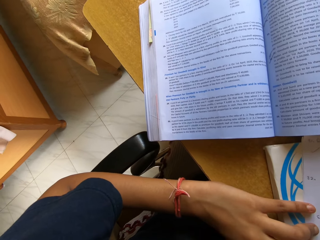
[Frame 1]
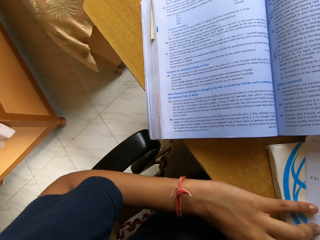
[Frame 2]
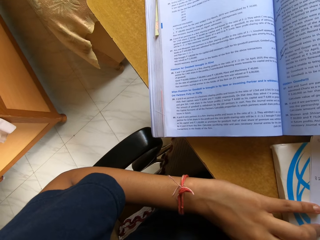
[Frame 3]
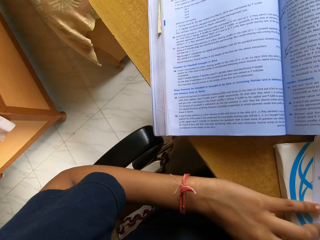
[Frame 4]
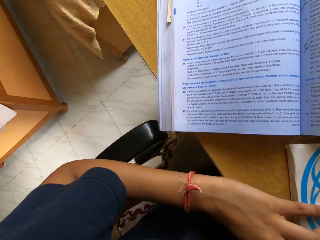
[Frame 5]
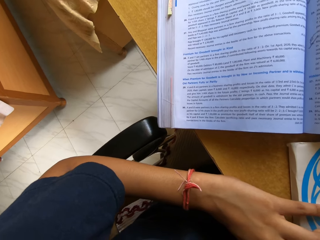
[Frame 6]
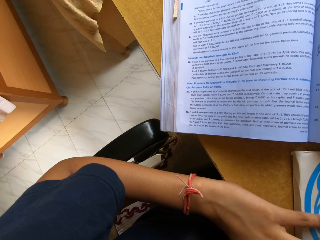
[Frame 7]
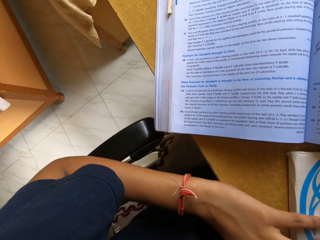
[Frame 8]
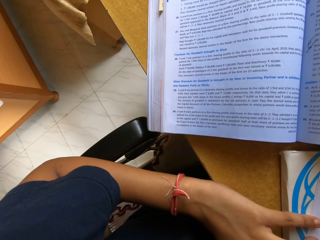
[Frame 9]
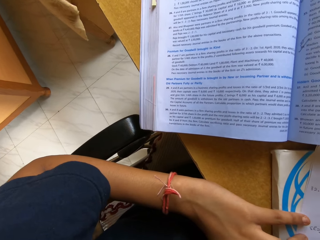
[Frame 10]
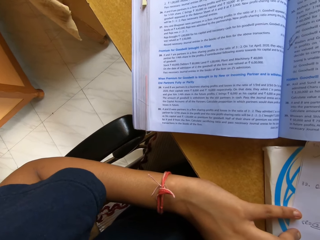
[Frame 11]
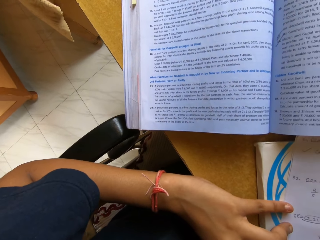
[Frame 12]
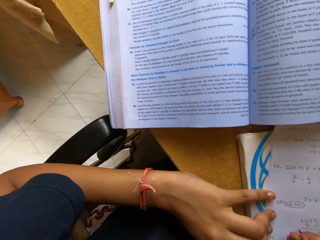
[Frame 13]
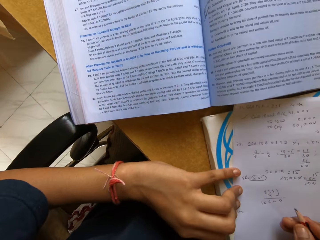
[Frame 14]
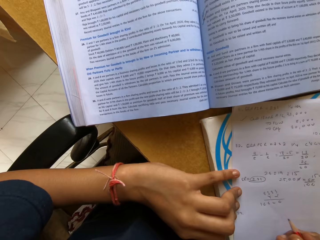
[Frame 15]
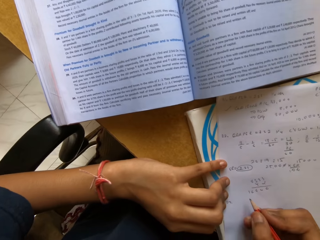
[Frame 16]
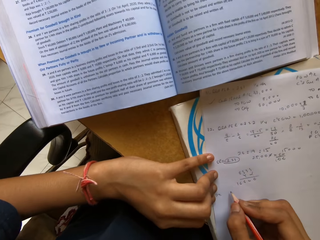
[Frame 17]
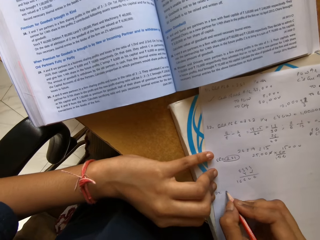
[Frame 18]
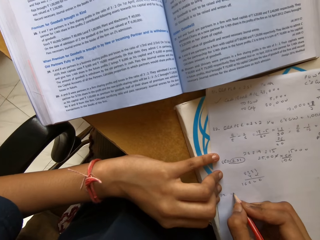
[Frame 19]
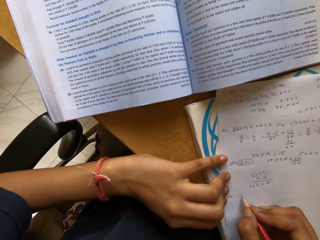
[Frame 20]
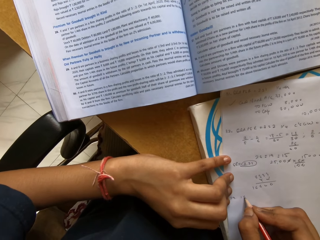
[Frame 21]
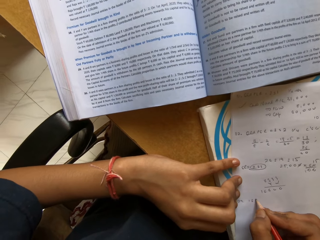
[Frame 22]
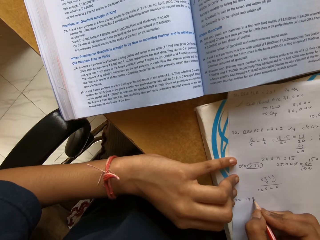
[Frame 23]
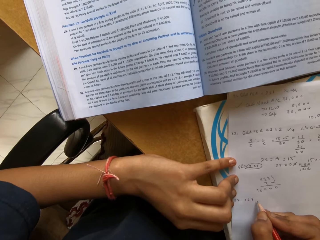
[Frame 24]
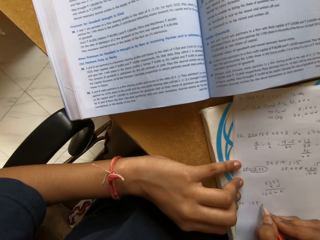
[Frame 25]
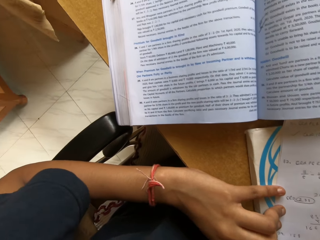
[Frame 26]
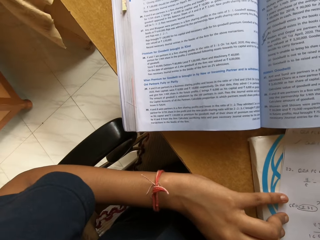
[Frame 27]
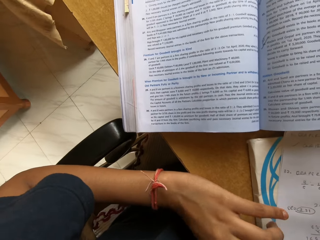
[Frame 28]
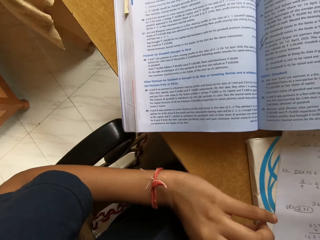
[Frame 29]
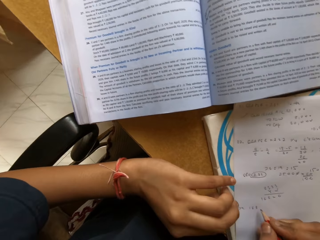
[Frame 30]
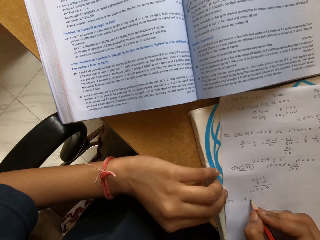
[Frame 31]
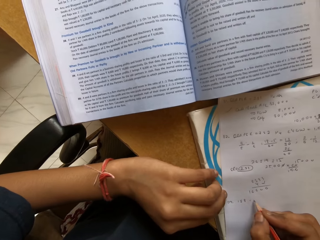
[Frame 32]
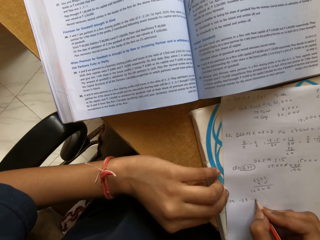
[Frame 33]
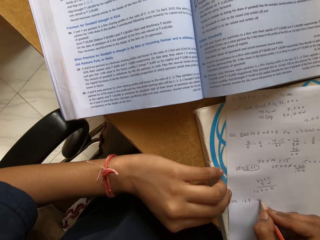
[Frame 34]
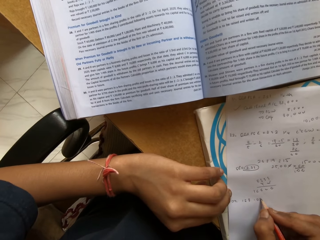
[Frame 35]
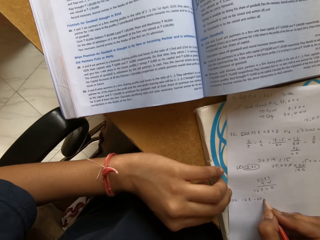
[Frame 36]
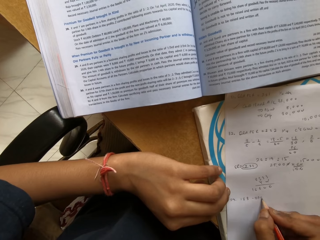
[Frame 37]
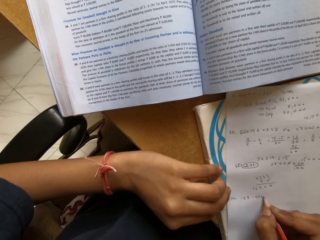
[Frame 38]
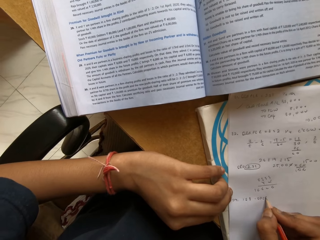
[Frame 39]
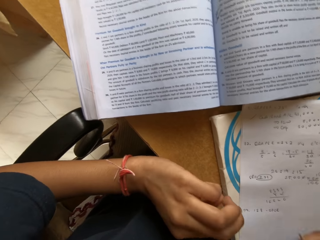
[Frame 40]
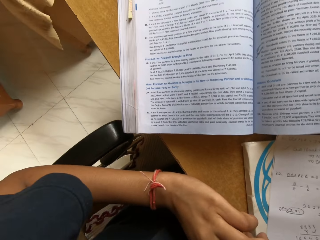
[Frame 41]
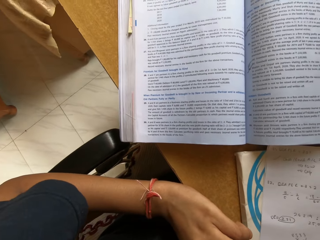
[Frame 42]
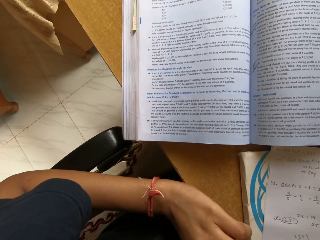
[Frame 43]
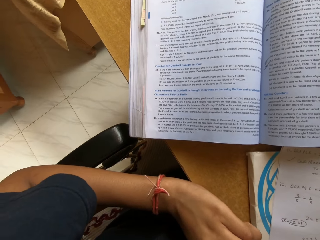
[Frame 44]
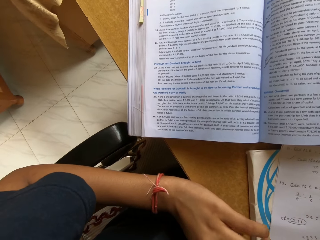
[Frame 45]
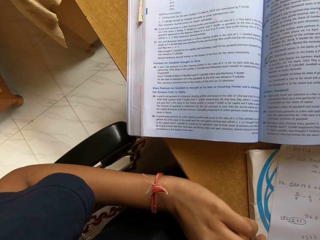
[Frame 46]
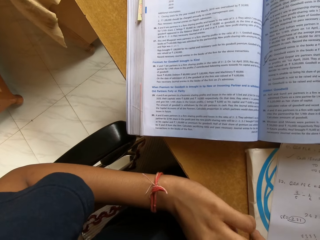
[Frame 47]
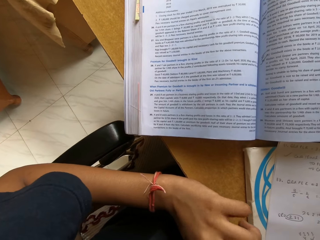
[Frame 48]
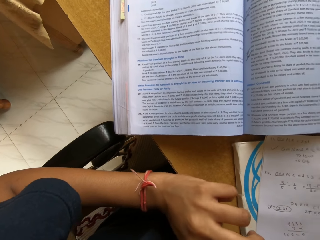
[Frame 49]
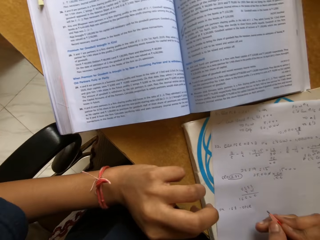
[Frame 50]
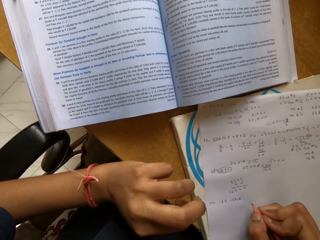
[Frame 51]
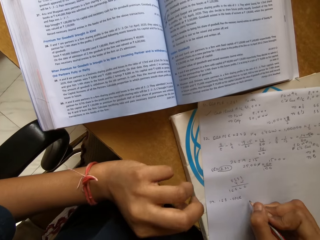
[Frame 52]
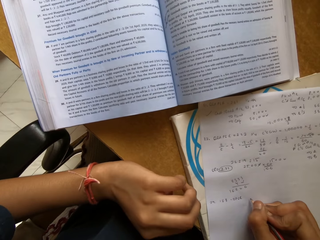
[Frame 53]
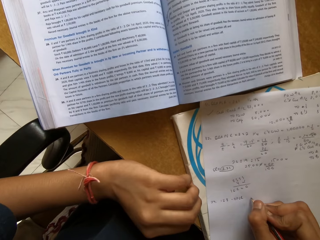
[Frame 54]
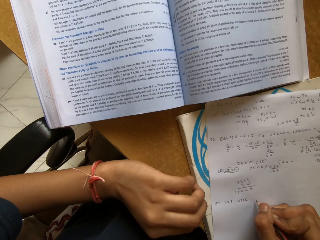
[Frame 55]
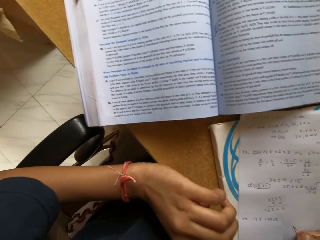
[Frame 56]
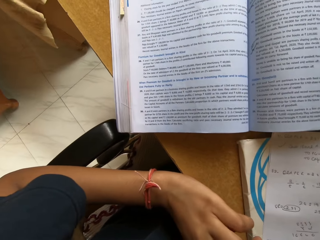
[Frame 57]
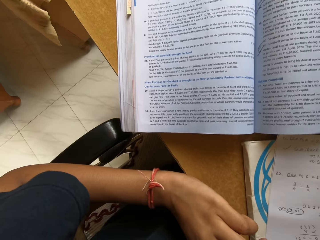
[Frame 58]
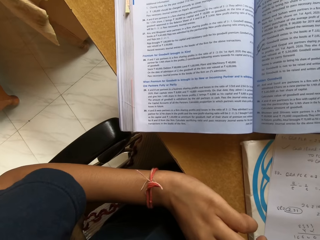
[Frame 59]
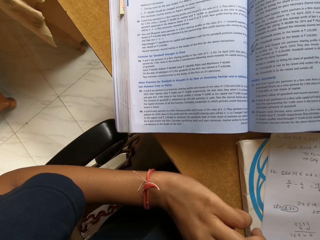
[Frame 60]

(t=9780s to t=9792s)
The camera wearer writes on a book with a pencil.

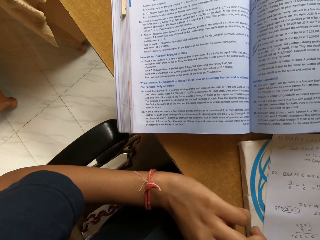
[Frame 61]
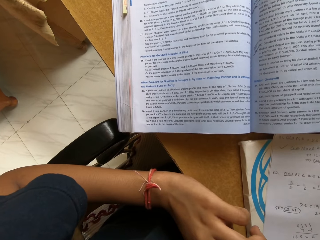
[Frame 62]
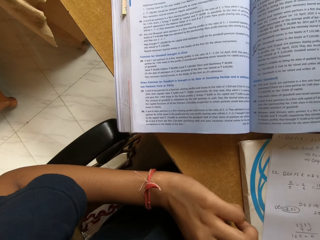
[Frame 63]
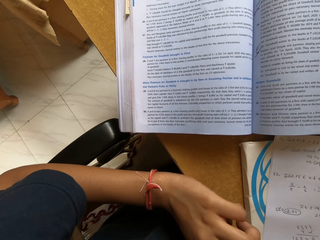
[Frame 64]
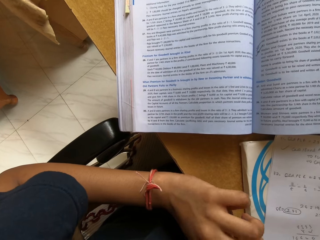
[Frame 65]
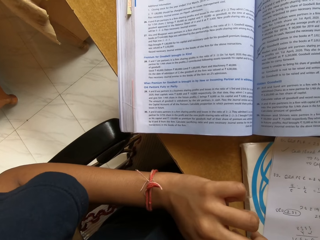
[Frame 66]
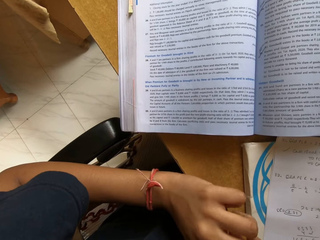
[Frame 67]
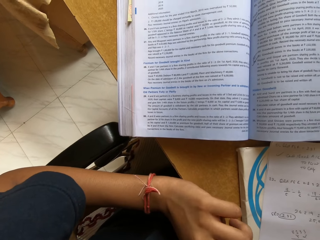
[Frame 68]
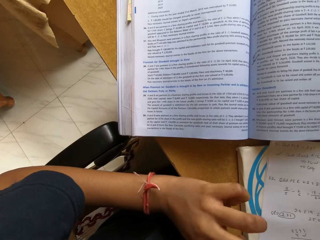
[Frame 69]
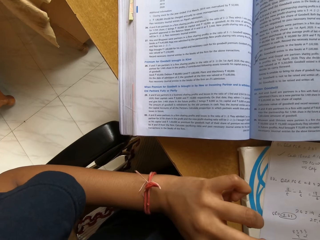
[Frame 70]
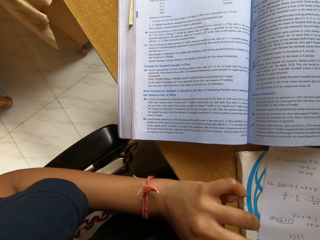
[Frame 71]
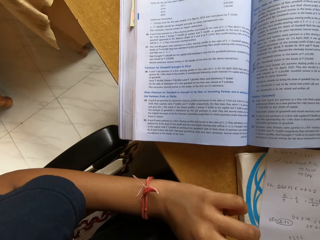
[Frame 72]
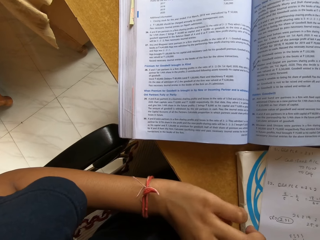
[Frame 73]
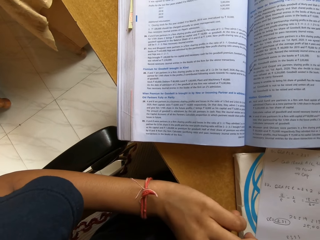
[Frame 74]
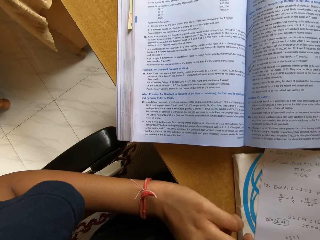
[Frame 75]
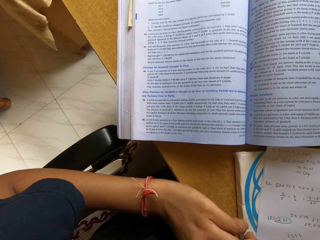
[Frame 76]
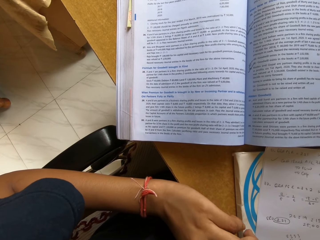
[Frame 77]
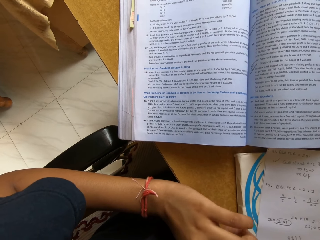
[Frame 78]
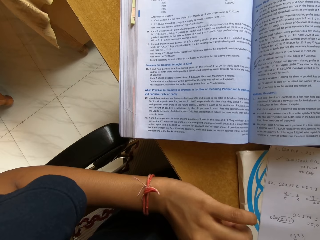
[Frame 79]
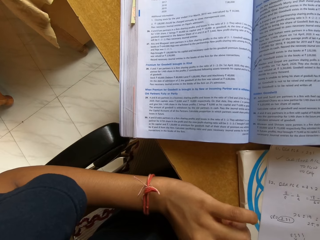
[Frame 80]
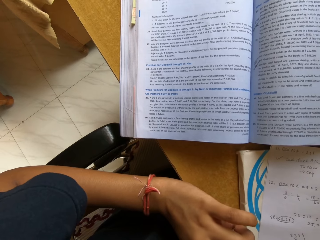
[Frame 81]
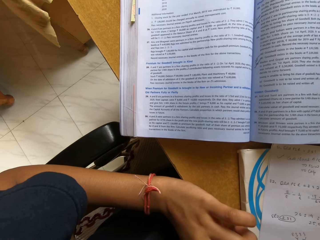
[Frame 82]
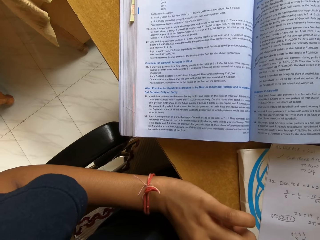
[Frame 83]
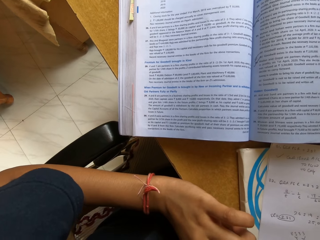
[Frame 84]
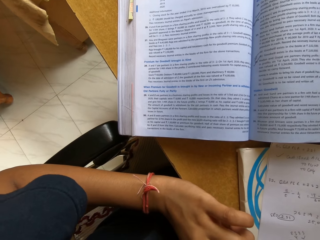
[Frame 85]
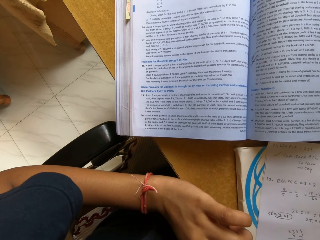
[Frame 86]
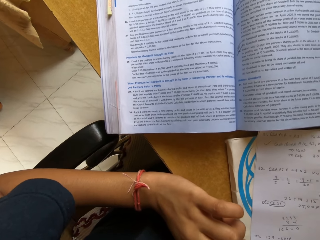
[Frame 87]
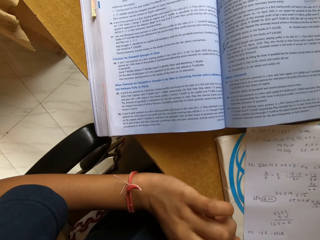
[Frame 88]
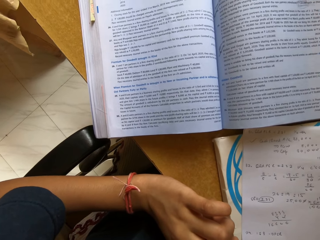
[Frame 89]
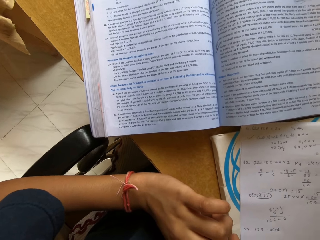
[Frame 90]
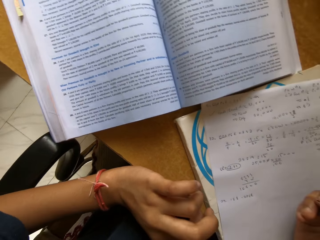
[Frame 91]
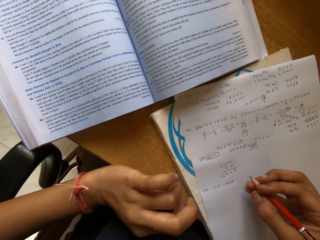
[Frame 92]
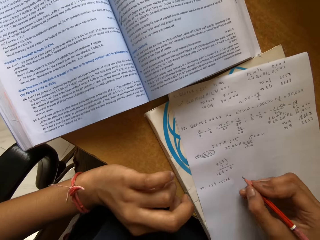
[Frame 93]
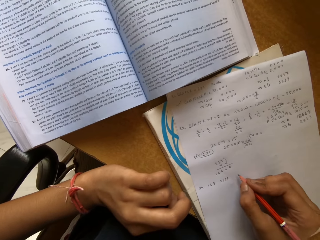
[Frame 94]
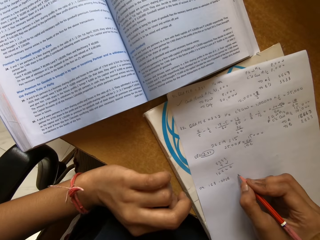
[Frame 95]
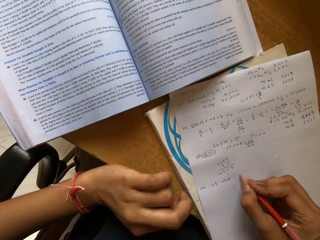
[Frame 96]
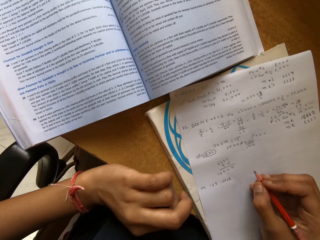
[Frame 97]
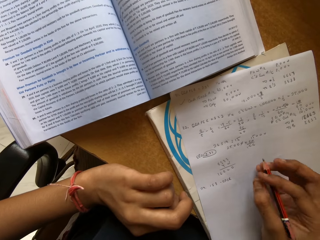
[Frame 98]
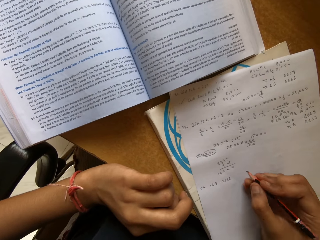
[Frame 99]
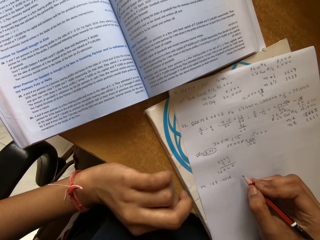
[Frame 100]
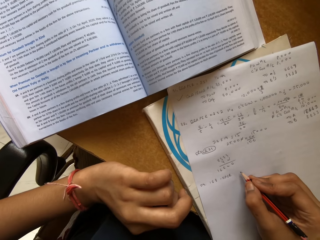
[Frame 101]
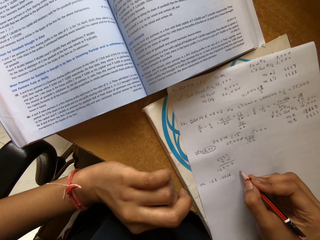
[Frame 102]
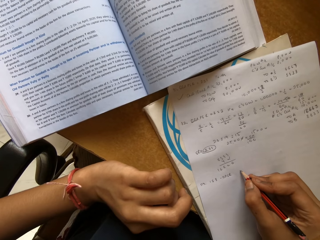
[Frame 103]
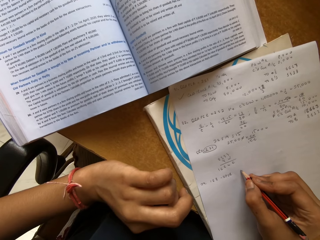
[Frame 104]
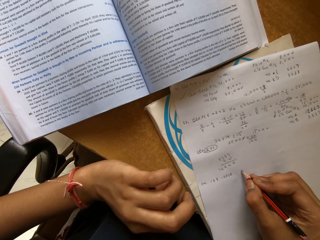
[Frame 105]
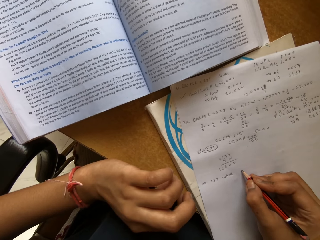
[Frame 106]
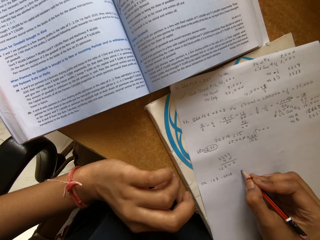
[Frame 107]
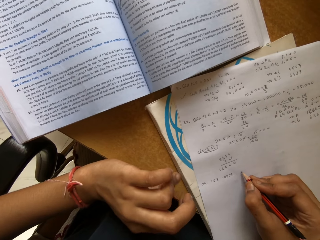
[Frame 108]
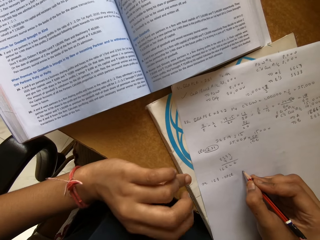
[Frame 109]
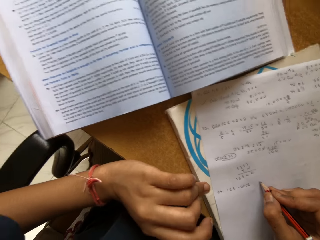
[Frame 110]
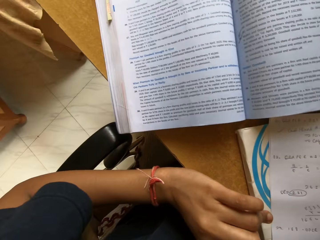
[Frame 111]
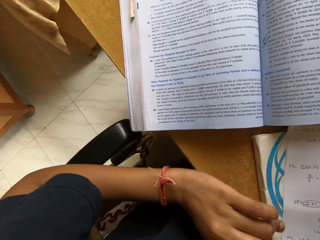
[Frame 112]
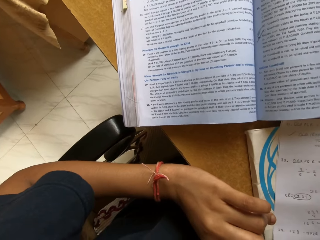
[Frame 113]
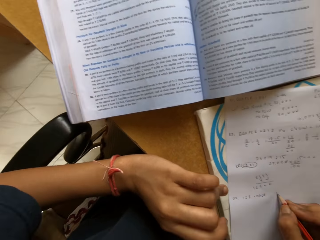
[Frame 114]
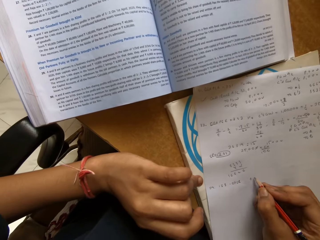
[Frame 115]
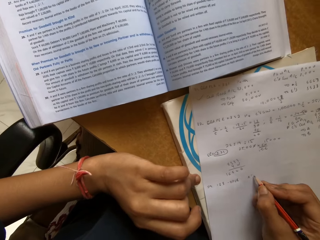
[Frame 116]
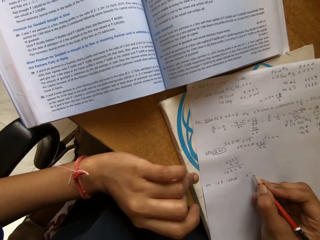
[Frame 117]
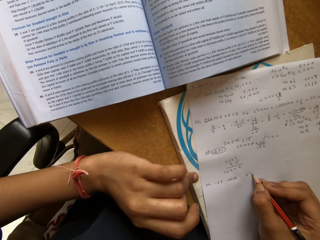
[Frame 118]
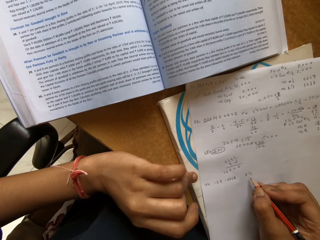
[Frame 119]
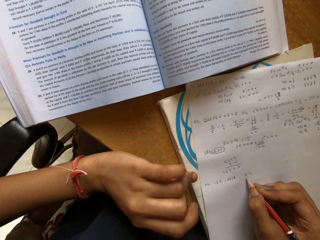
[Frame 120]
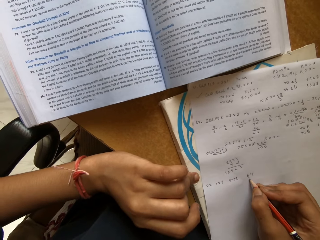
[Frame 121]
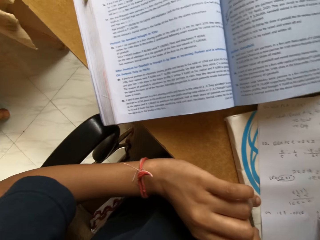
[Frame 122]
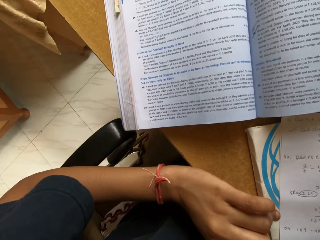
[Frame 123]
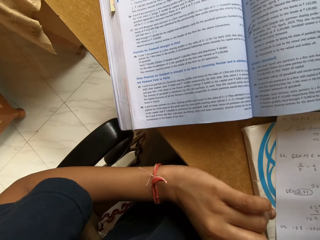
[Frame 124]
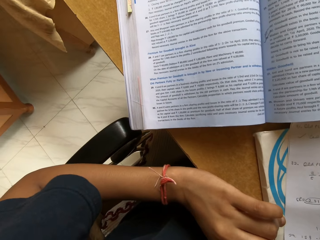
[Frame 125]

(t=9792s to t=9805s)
The camera wearer reads a book. They write on the book with a pencil.
